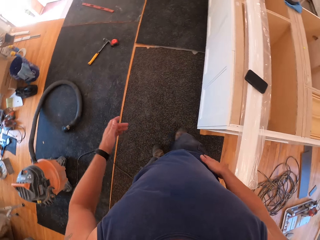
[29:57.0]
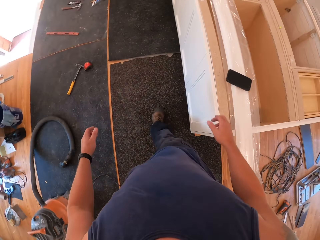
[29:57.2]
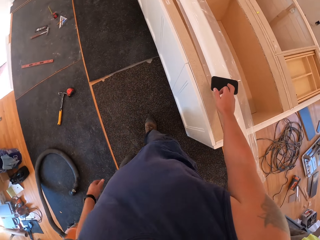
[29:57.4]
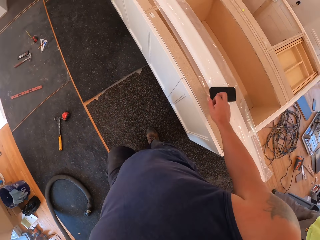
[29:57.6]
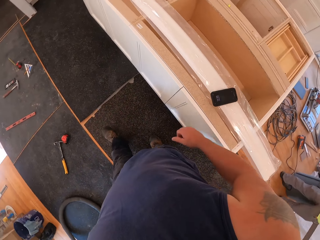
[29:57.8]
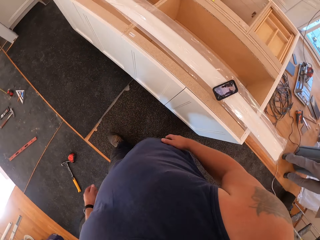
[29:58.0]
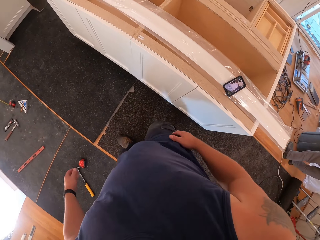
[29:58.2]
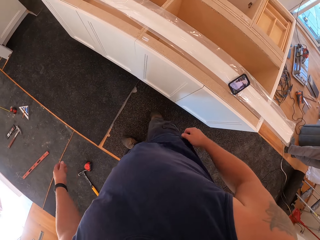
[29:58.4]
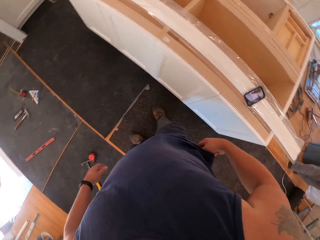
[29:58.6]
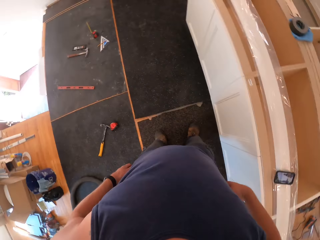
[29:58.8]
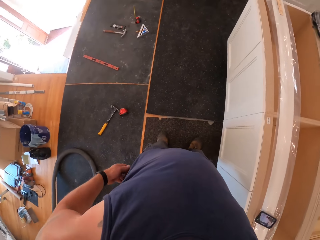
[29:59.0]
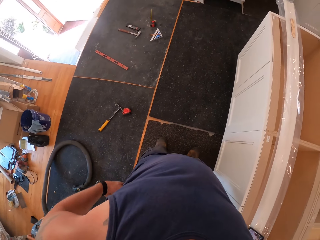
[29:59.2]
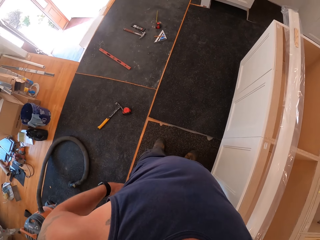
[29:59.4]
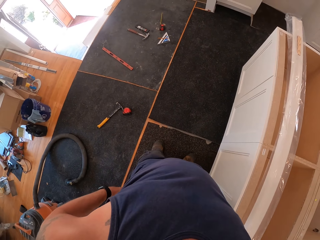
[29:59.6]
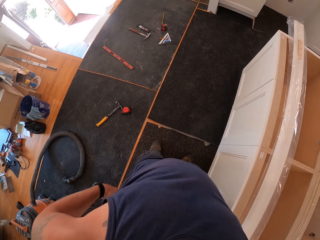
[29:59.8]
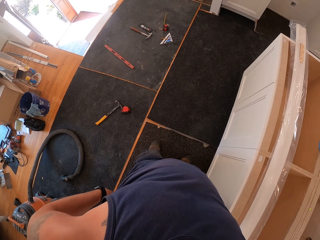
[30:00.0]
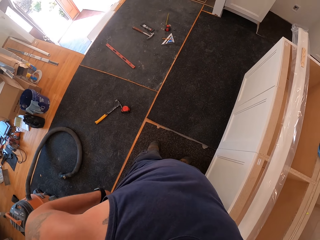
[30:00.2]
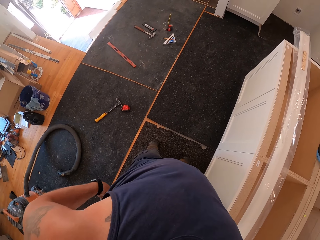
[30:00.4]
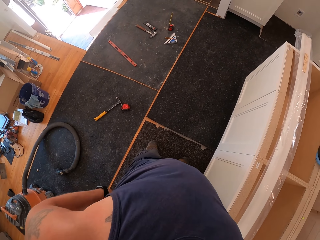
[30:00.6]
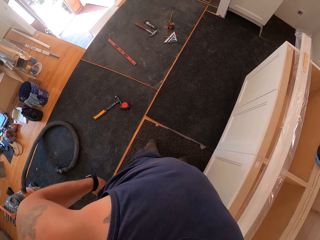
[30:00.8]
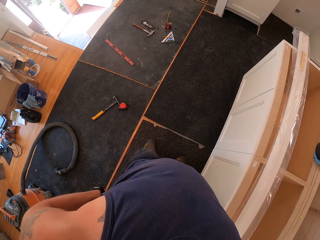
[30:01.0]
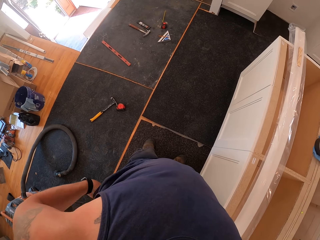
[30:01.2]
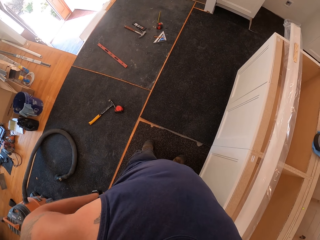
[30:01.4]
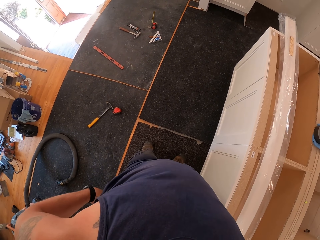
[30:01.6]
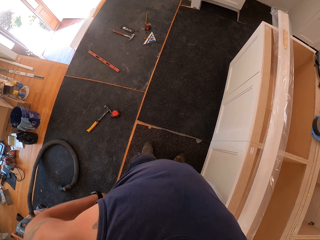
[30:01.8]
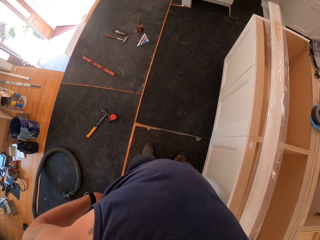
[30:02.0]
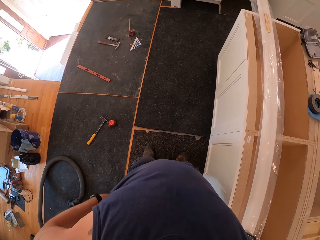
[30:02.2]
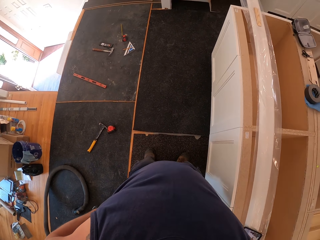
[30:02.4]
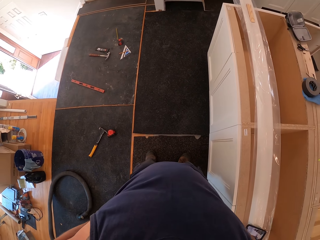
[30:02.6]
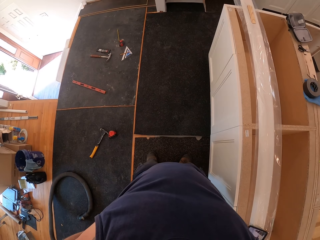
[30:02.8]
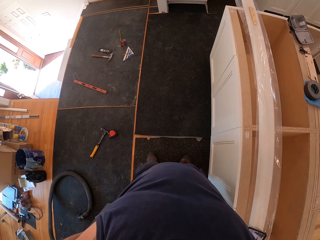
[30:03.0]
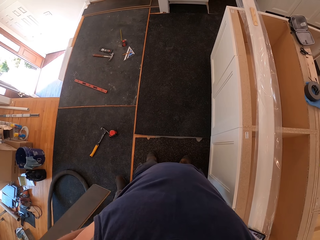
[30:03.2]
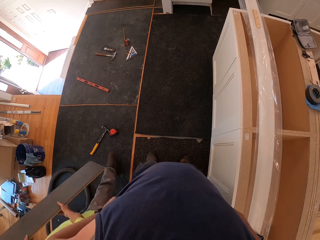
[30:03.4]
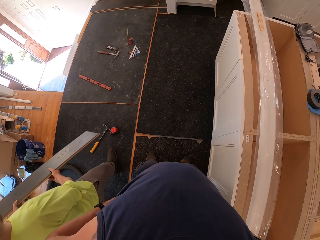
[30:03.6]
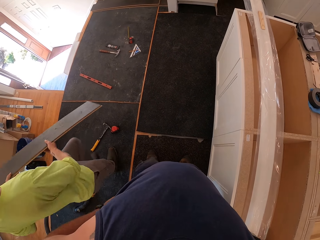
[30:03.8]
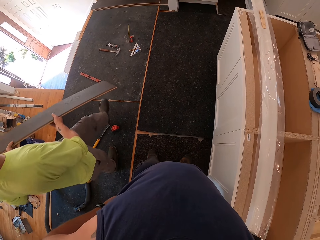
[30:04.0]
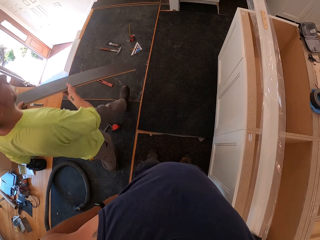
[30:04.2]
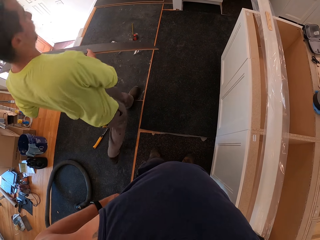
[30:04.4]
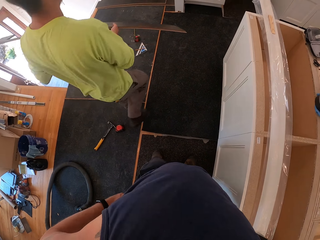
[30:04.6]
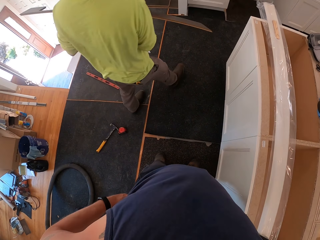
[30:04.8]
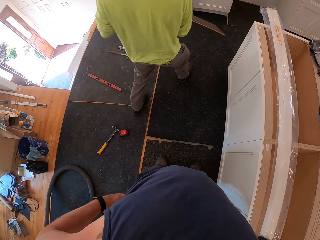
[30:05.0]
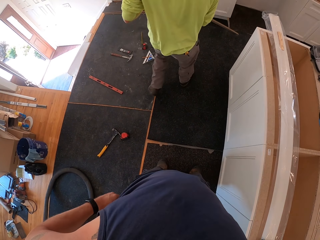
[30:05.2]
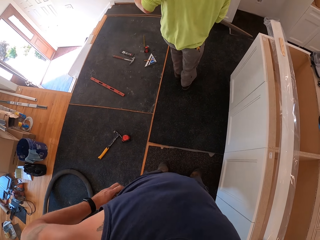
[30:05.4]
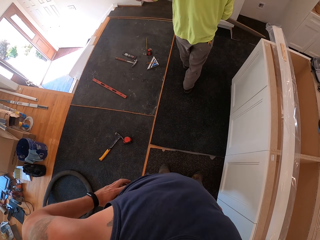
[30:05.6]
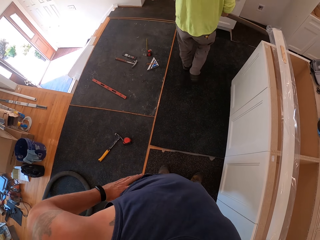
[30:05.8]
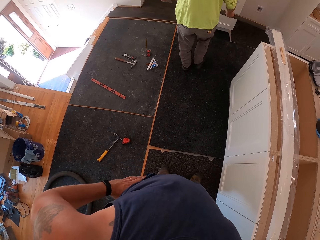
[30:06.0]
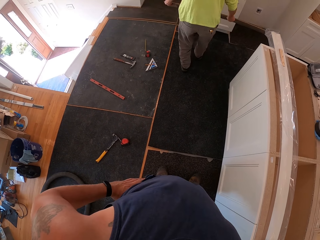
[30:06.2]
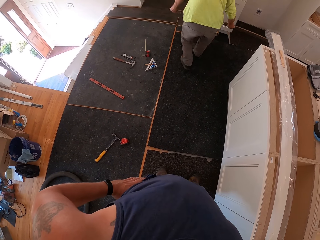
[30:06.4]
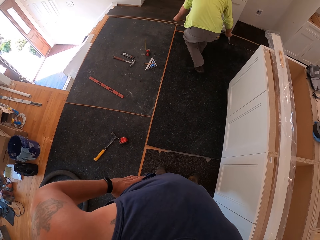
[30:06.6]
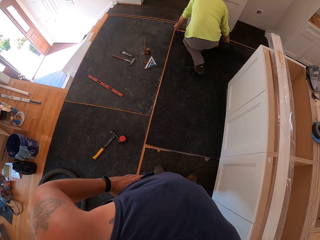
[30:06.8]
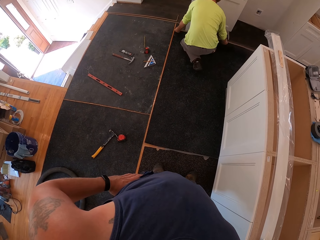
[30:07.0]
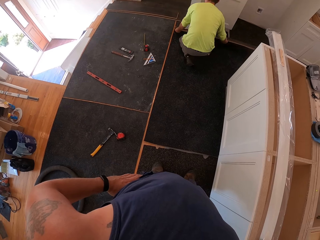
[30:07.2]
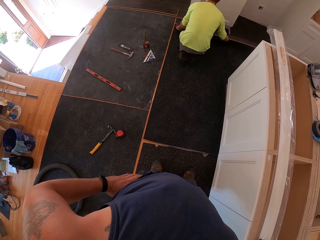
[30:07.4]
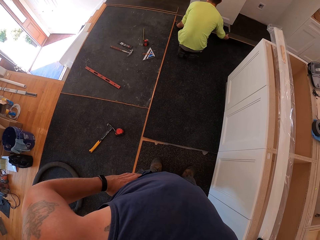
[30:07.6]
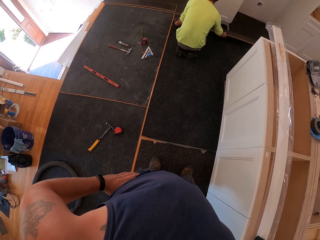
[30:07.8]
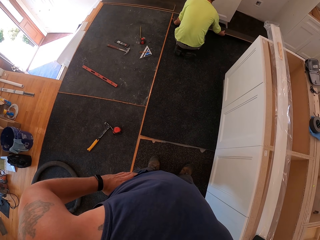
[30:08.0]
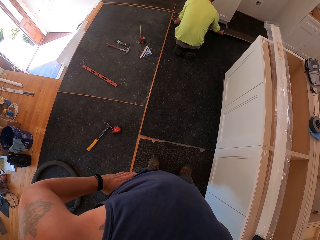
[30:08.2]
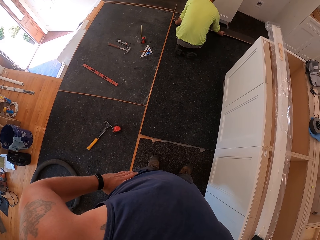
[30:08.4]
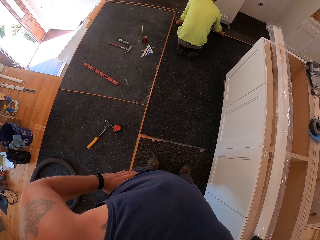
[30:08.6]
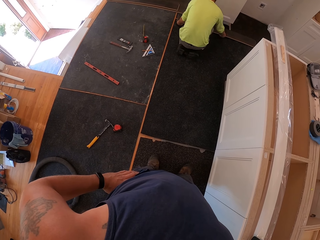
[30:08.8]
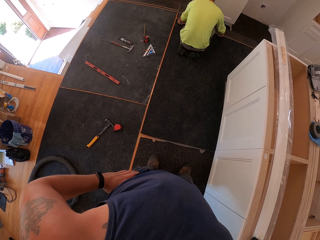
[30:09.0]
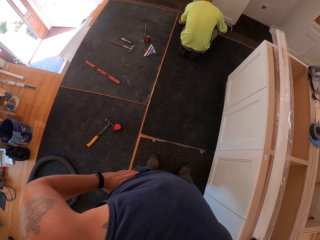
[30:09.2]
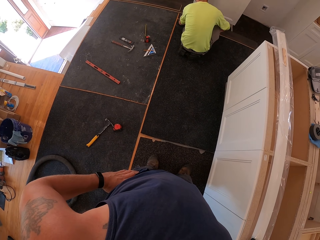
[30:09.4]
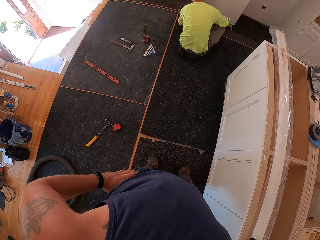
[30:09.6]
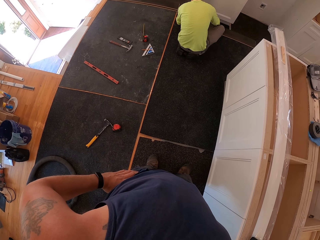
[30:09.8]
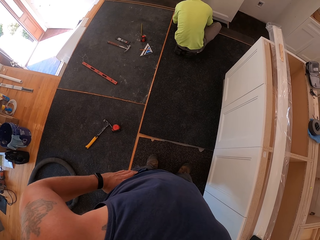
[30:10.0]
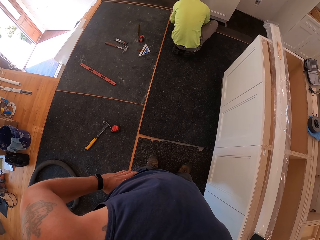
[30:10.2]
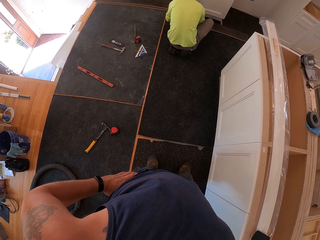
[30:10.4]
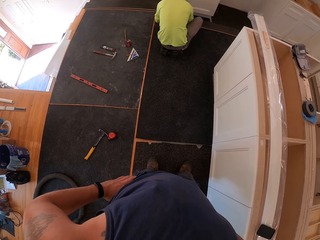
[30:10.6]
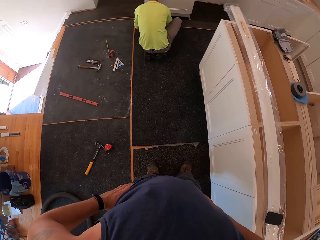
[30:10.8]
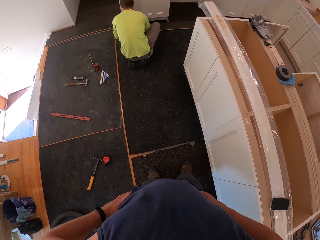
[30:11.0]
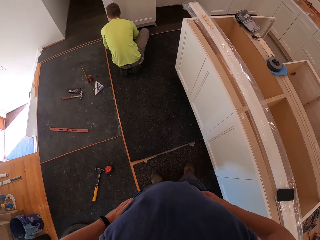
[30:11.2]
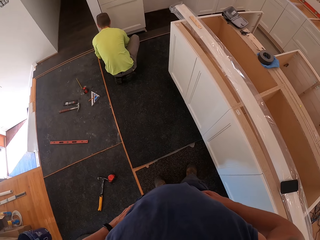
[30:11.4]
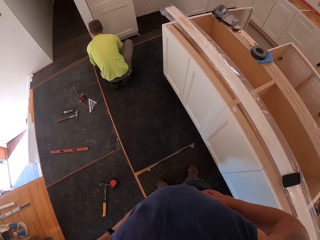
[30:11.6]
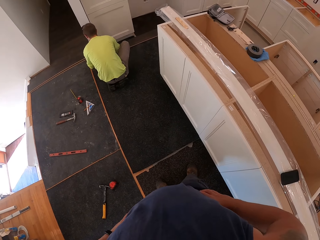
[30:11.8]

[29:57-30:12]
The camera wearer touches the screen of a phone on a shelf with the right hand. They adjust their shirt with both hands. They scratch their back. A man walks past the camera wearer with the board in his hands. The camera wearer puts their hands akimbo. They look around the house. The man adjusts the board on the floor with both hands.

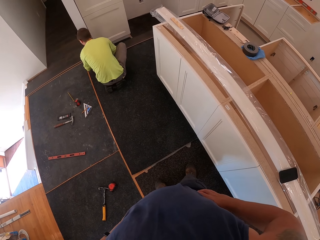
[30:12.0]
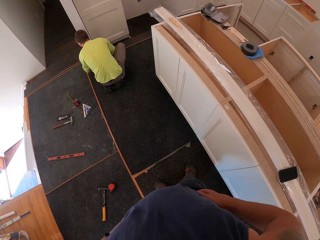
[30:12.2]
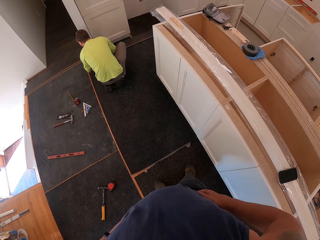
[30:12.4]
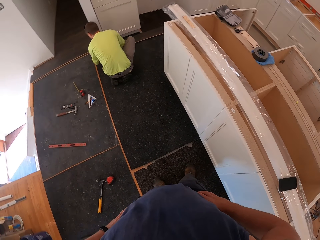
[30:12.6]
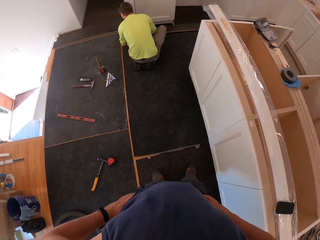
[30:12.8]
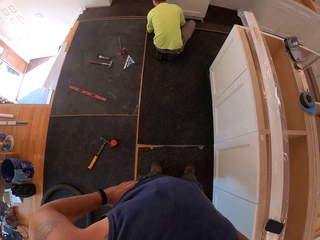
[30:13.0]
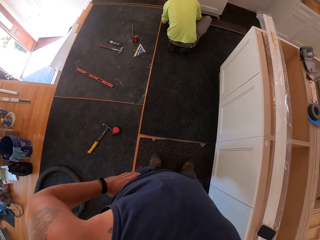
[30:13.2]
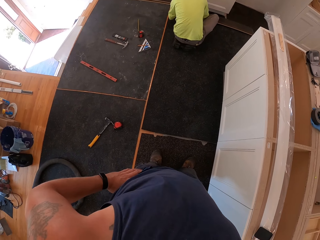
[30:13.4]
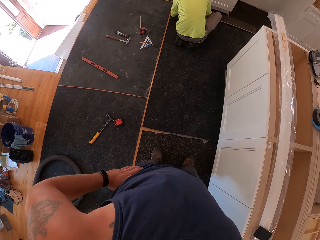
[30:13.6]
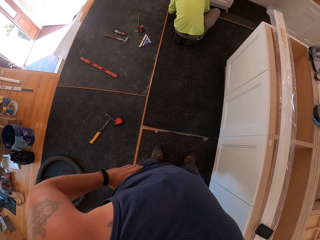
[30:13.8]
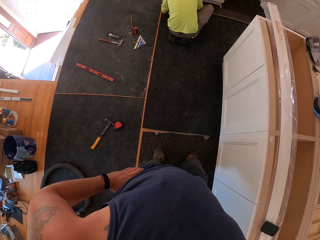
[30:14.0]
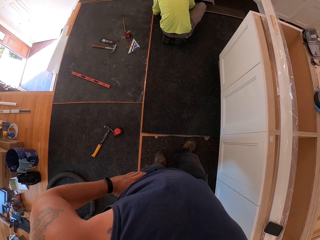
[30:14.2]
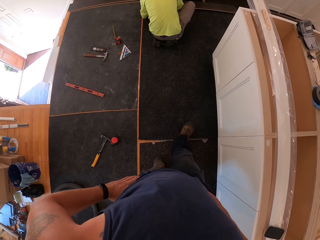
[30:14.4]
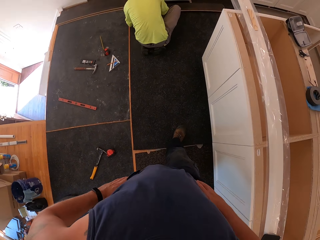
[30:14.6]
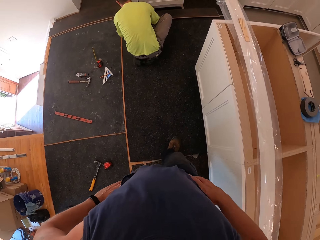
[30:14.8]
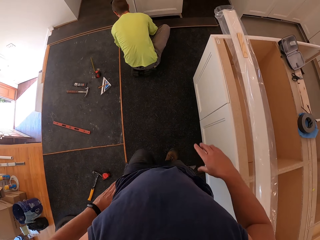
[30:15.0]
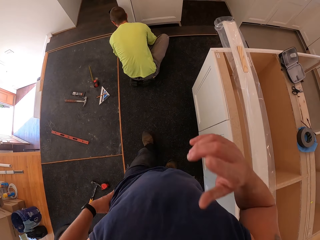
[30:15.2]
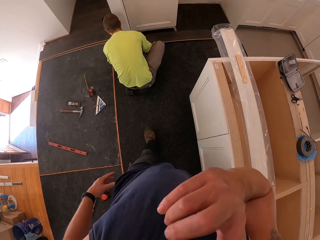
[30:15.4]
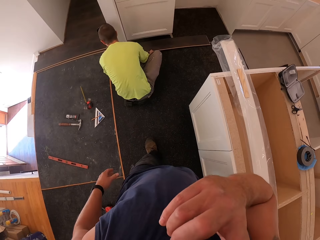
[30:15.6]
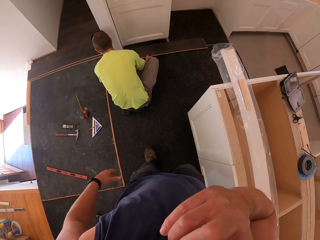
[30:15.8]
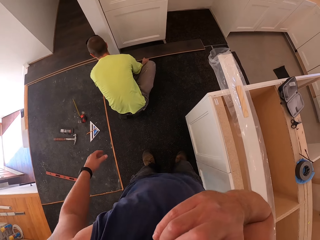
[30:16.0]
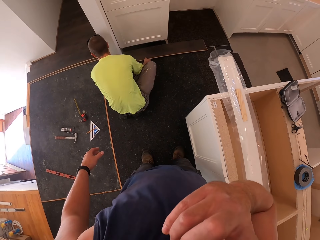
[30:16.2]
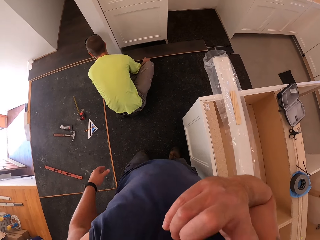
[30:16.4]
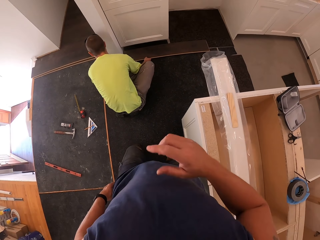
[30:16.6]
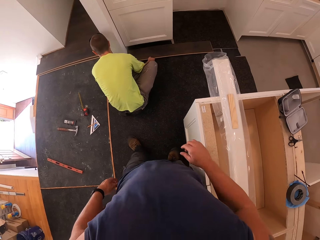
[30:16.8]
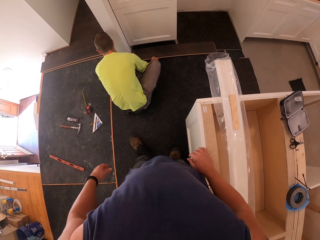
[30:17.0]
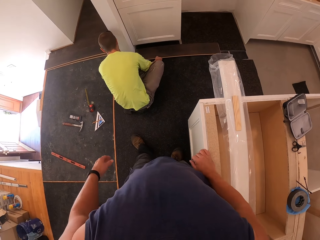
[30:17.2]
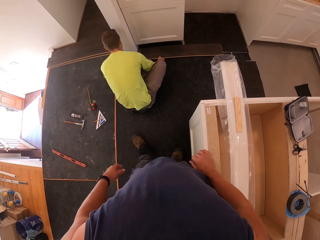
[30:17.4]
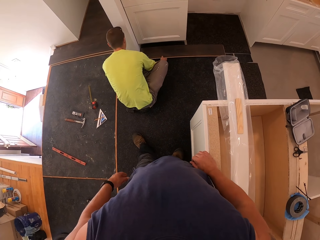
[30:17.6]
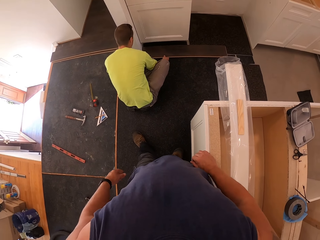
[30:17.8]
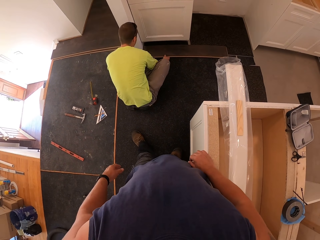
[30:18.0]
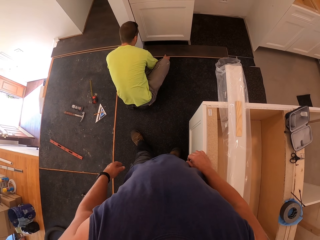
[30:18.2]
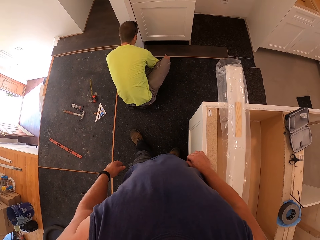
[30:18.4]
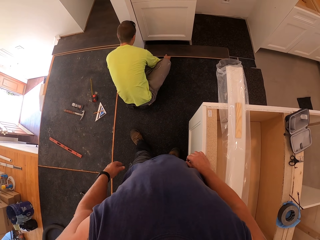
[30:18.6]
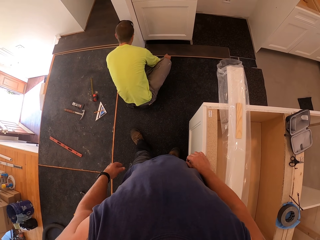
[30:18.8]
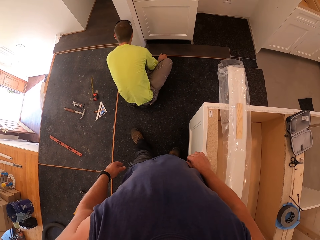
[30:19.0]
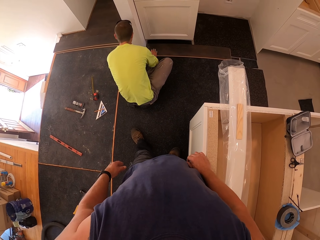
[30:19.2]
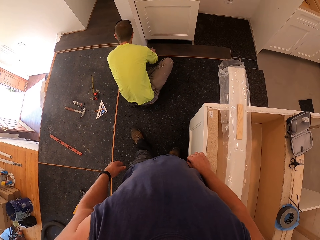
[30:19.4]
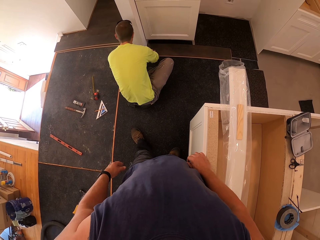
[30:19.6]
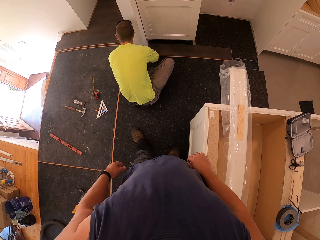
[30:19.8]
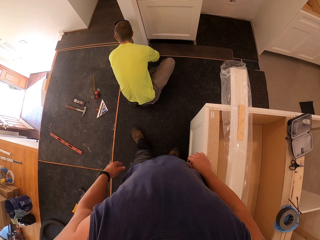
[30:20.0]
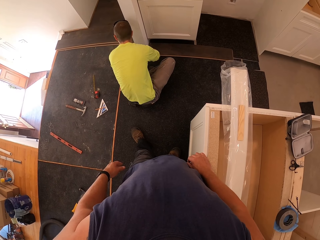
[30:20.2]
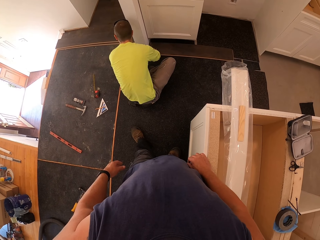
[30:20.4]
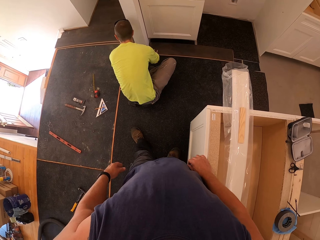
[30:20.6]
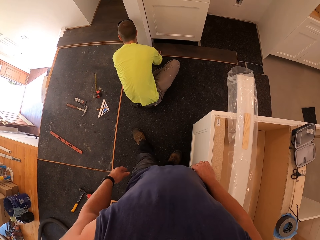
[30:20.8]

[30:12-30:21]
The camera wearer walks forward. They touch their face with the right hand. They stand behind a person.
